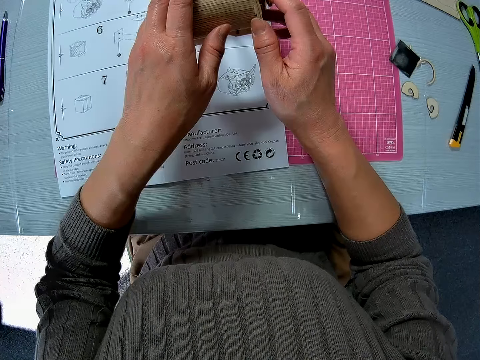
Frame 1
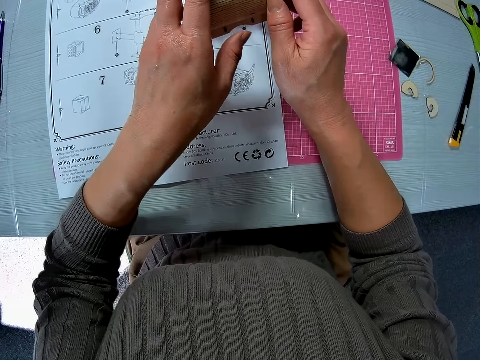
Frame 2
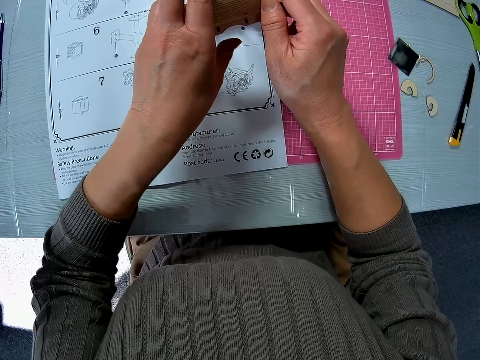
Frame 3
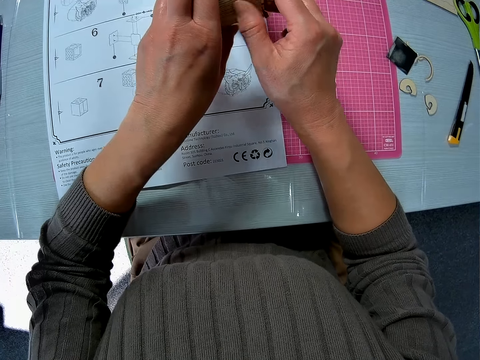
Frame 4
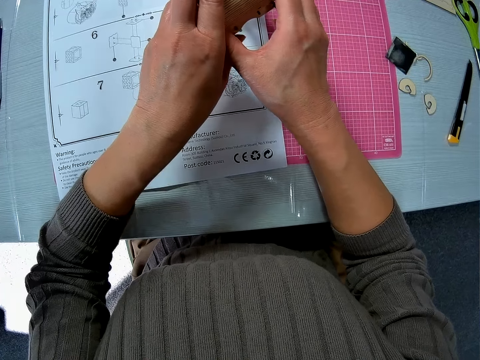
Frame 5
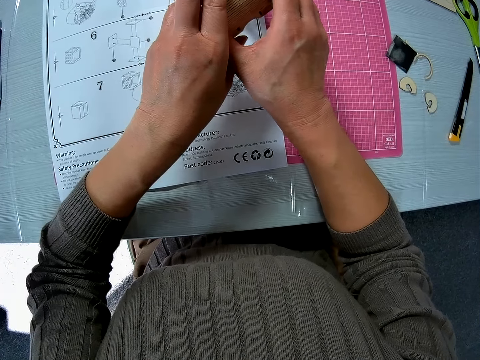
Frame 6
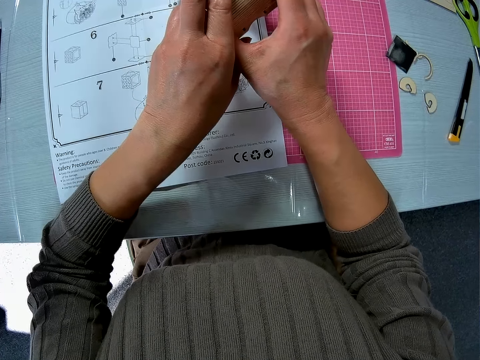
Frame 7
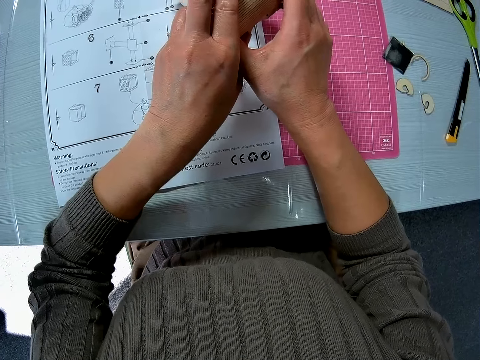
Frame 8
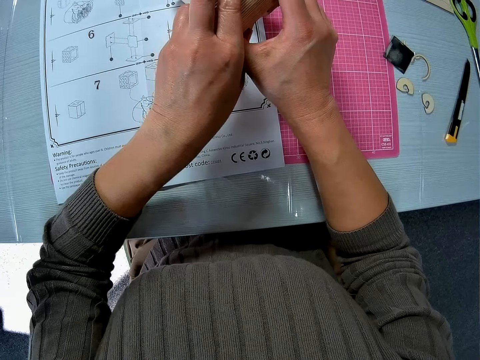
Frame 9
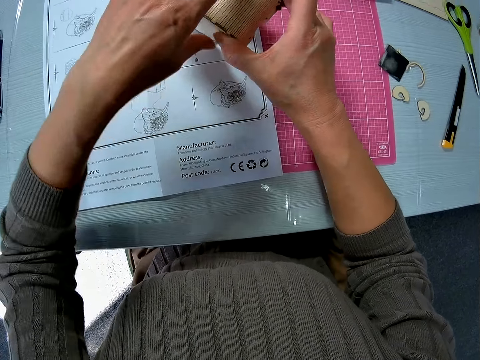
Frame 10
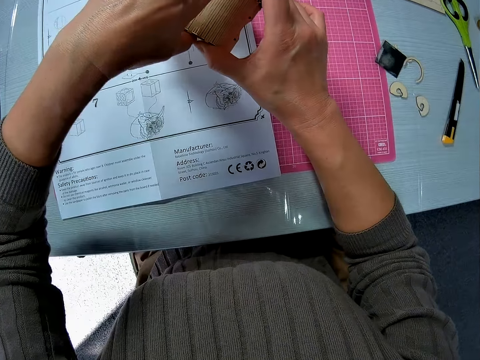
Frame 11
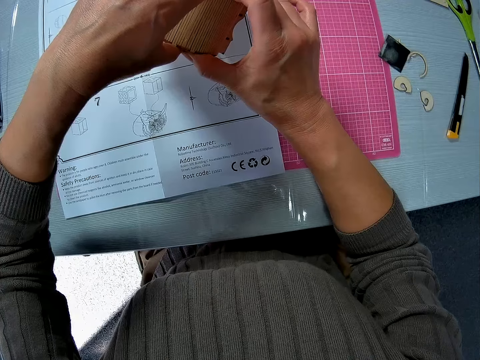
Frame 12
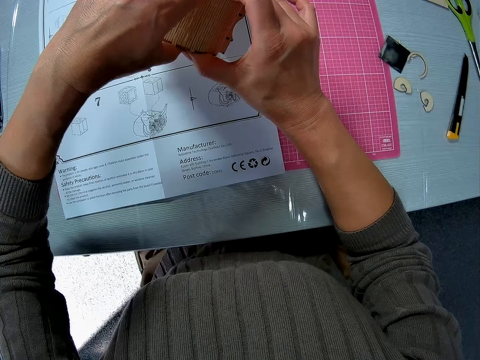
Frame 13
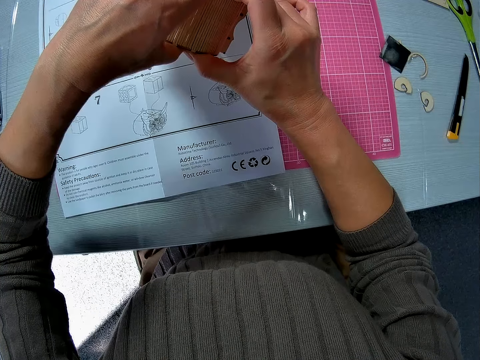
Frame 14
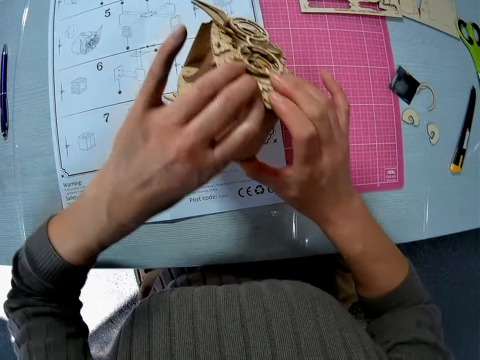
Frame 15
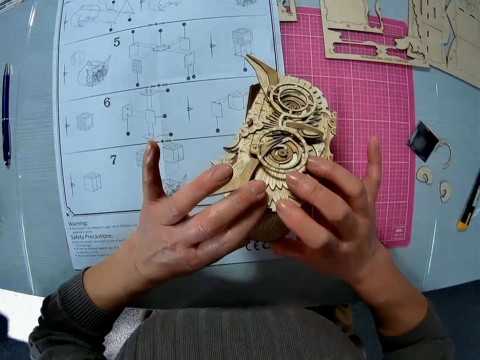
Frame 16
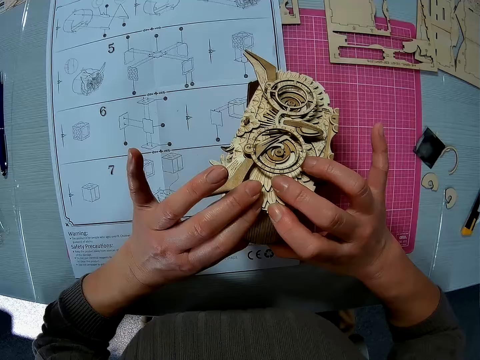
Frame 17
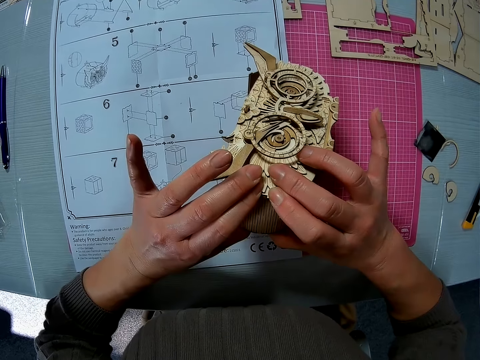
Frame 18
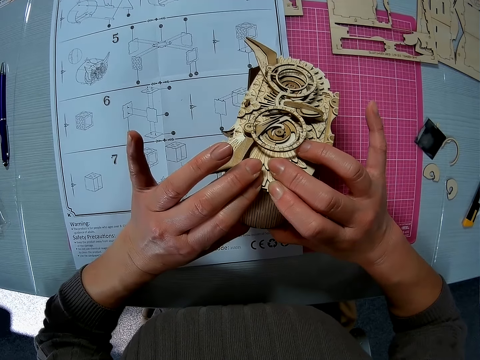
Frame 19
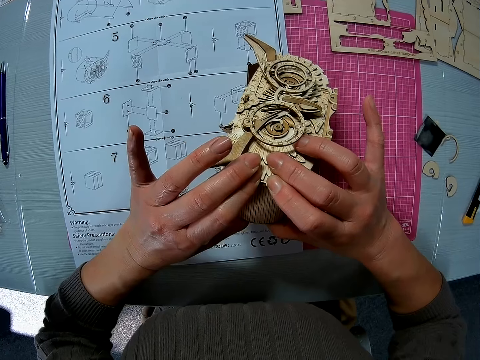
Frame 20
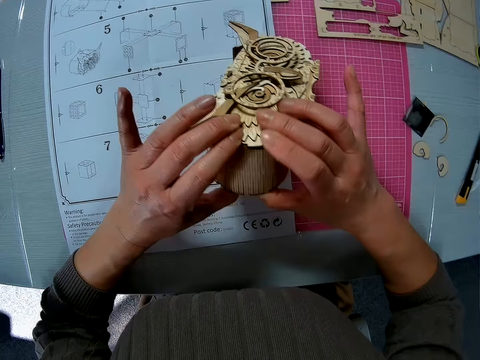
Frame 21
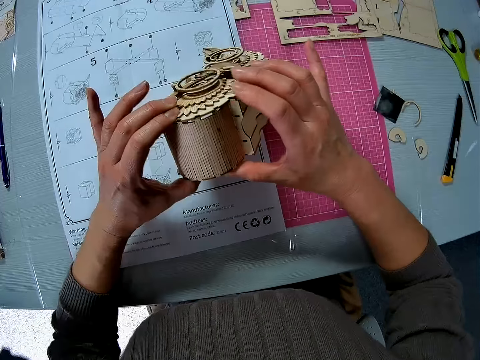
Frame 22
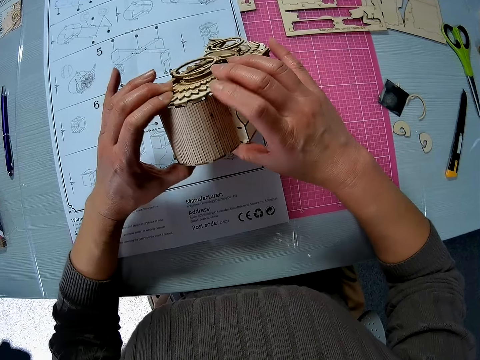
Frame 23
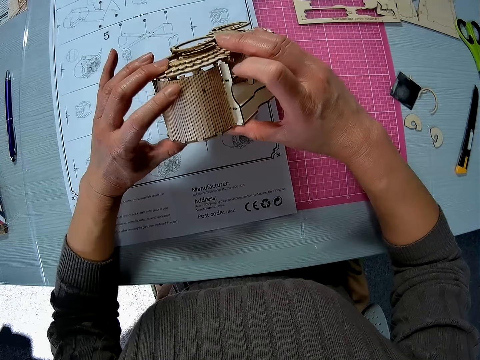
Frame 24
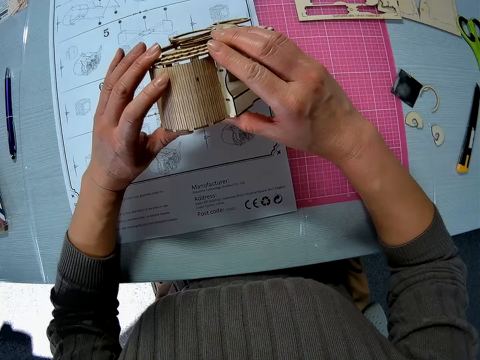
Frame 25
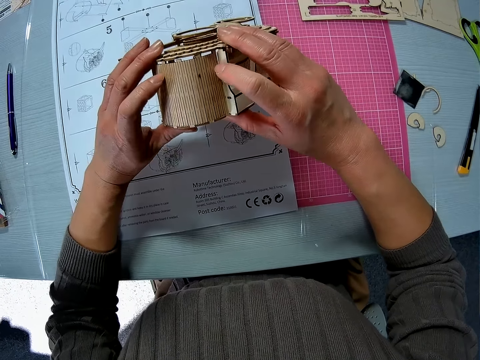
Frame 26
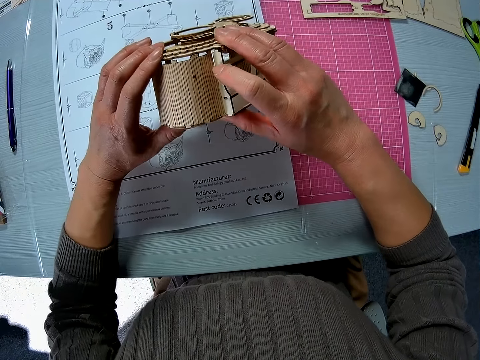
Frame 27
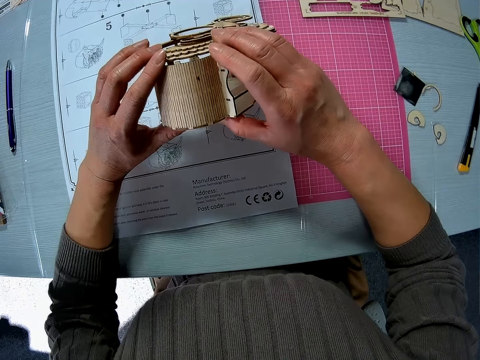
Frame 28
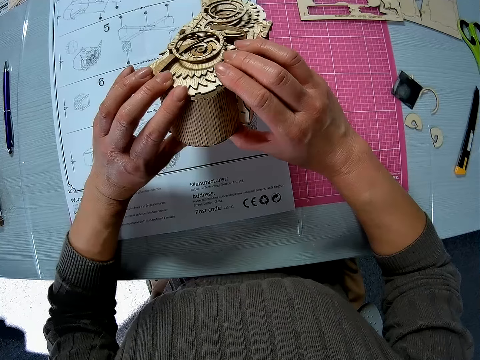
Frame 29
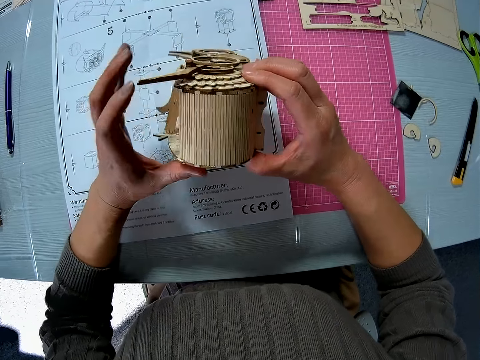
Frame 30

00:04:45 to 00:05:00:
The camera wearer presses the wooden craft of something. They stare at the wooden craft of something.

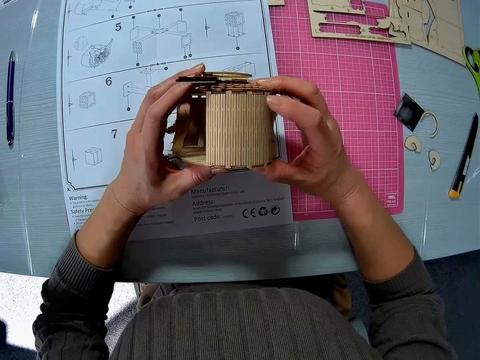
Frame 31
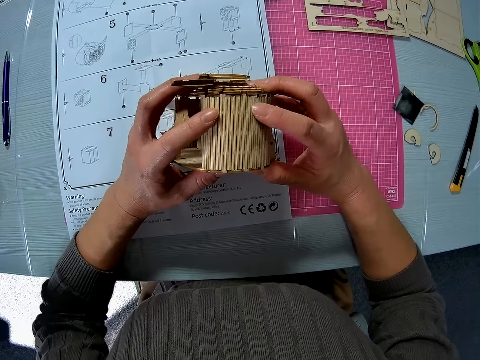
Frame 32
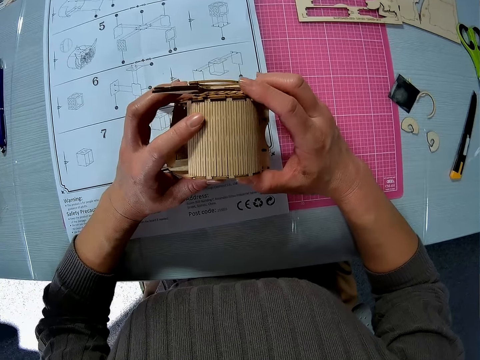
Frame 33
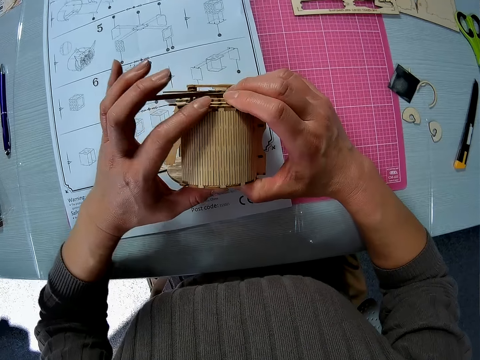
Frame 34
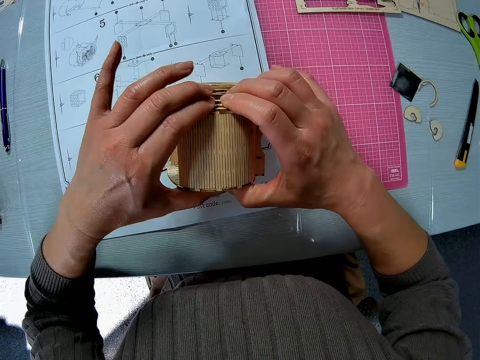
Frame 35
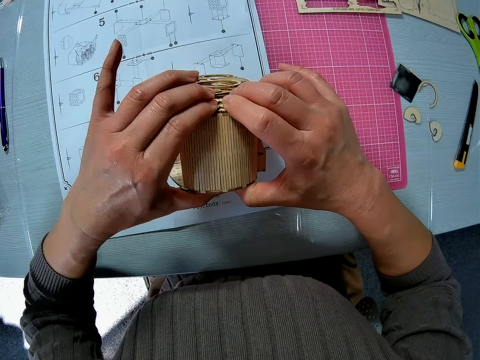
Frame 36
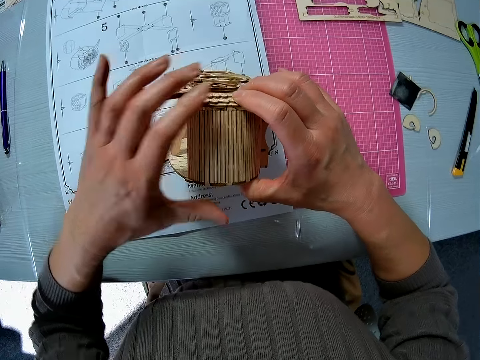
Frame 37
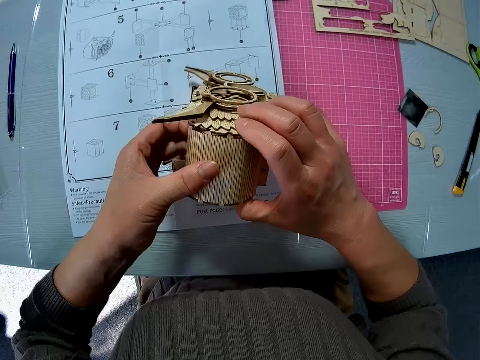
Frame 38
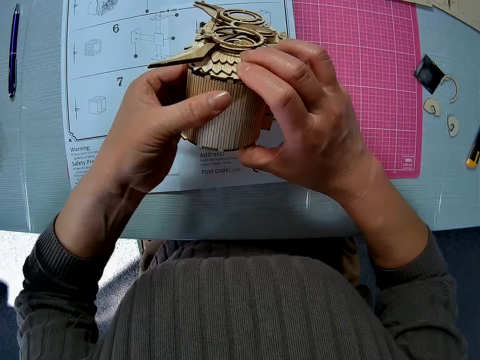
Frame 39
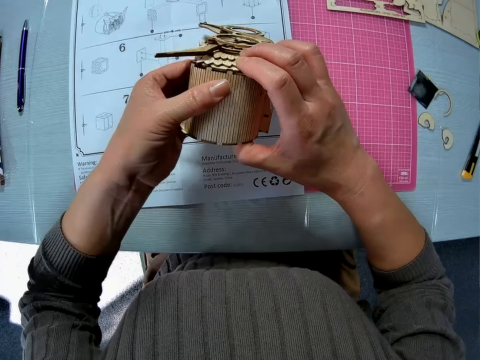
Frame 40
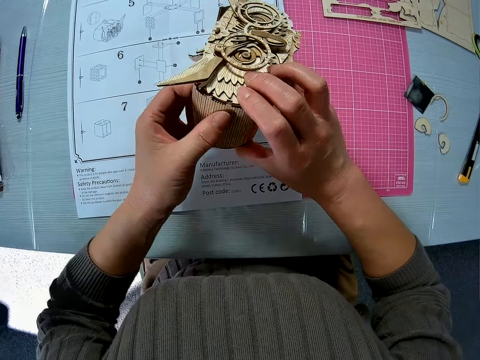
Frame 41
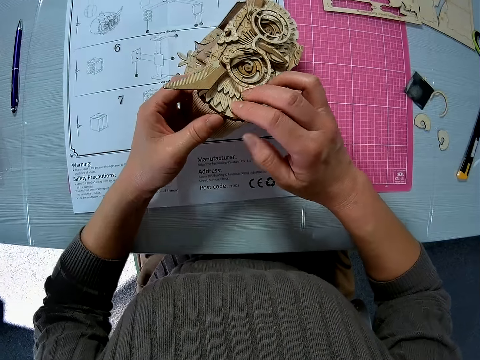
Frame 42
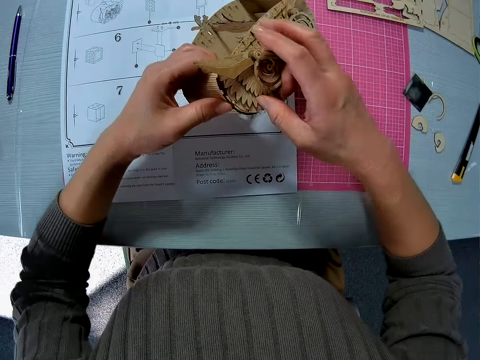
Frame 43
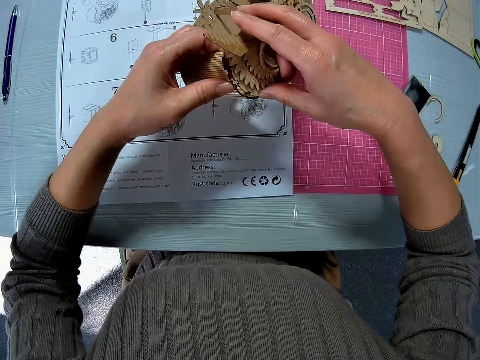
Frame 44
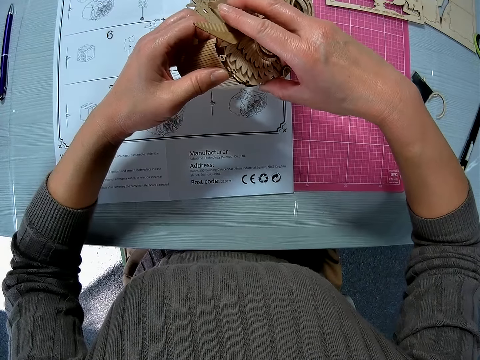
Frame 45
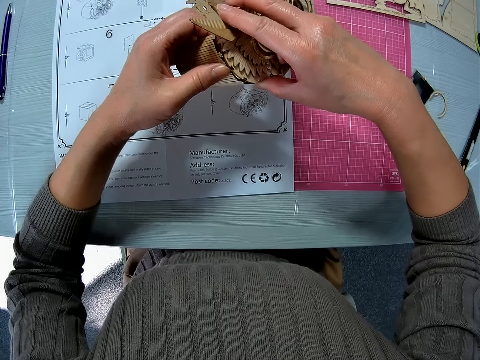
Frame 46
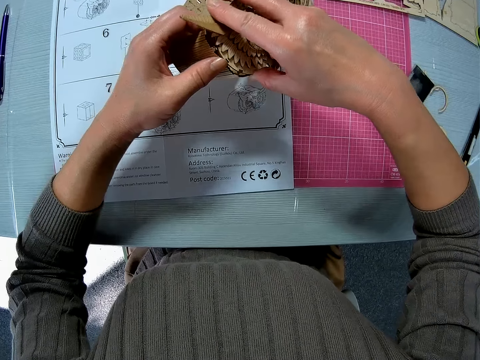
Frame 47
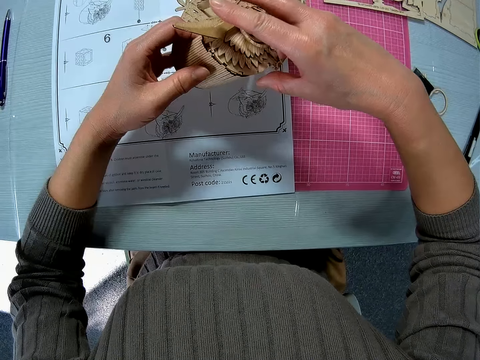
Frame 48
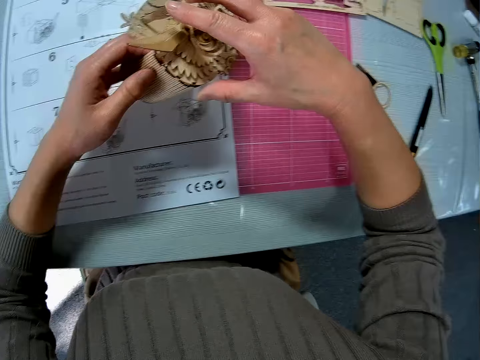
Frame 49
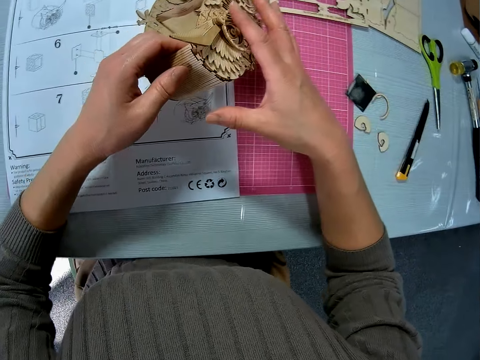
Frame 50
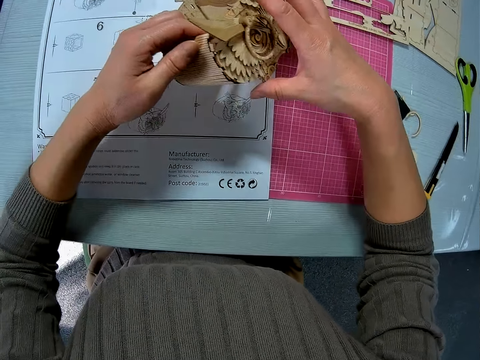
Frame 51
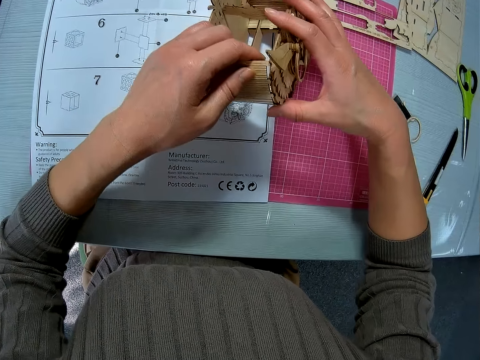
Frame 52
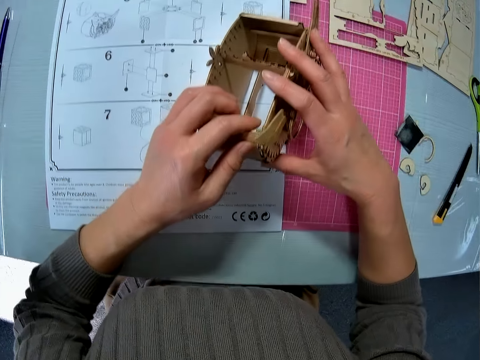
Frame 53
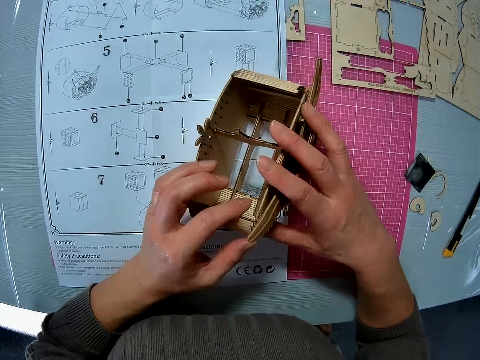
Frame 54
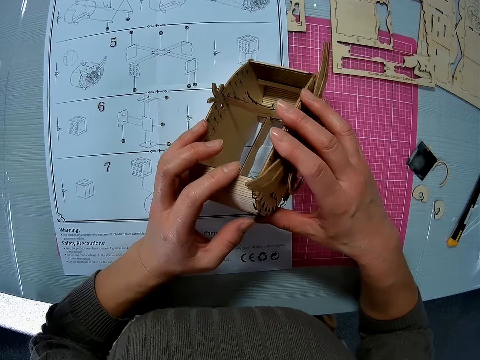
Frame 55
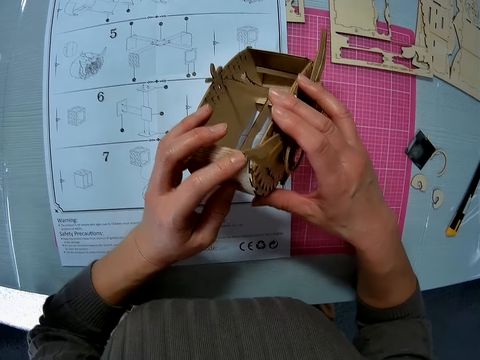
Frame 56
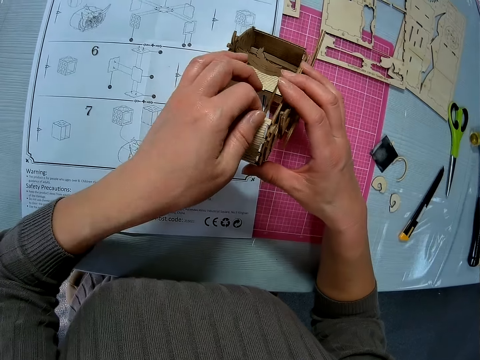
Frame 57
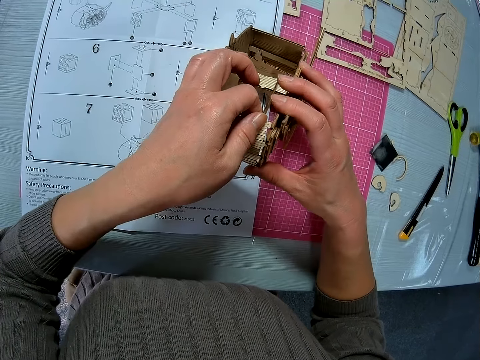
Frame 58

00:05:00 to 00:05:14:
The camera wearer presses the wooden craft of something. They fix the wooden crafts of something. They stare at the wooden craft of something.
